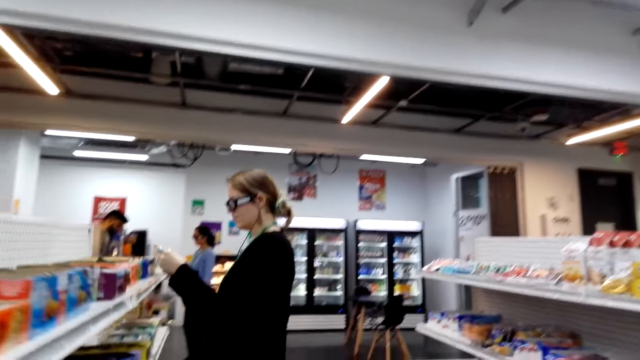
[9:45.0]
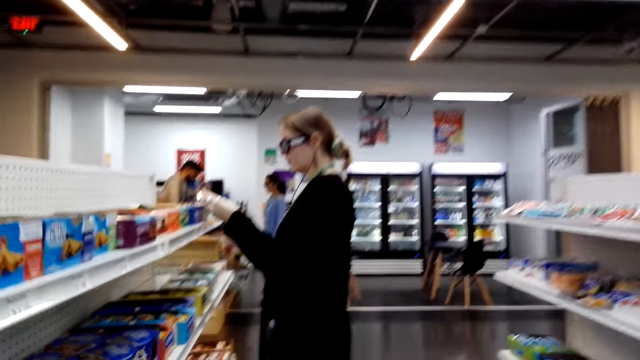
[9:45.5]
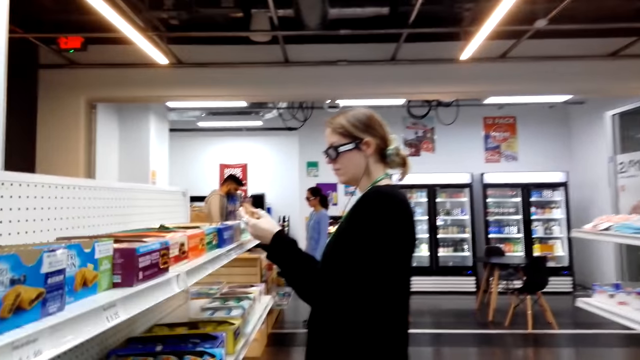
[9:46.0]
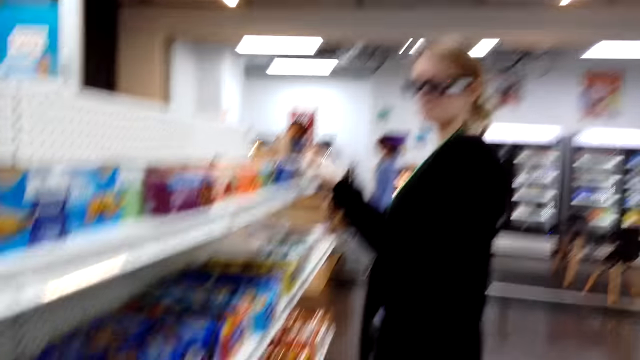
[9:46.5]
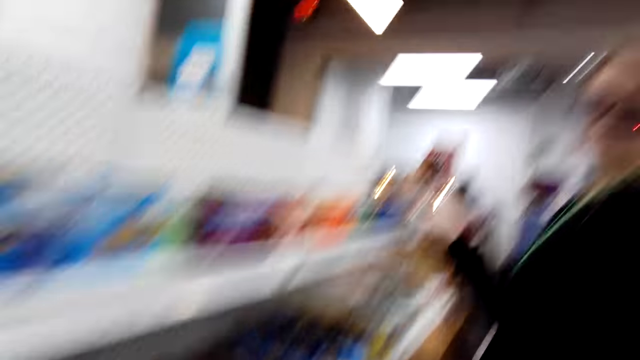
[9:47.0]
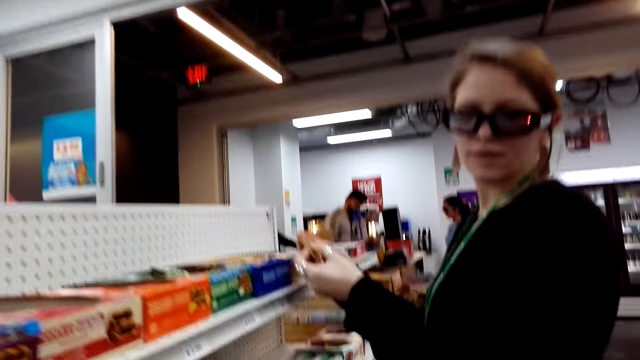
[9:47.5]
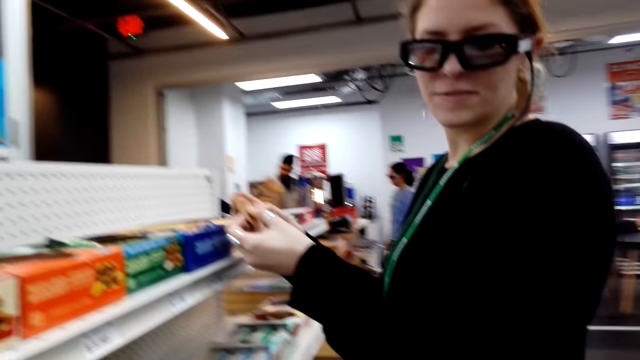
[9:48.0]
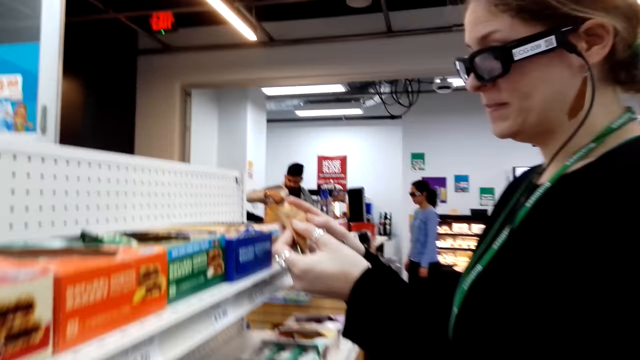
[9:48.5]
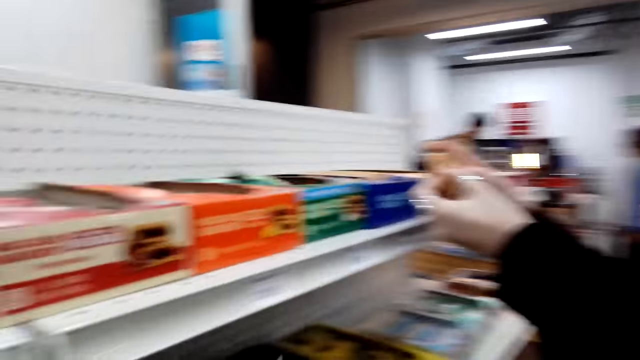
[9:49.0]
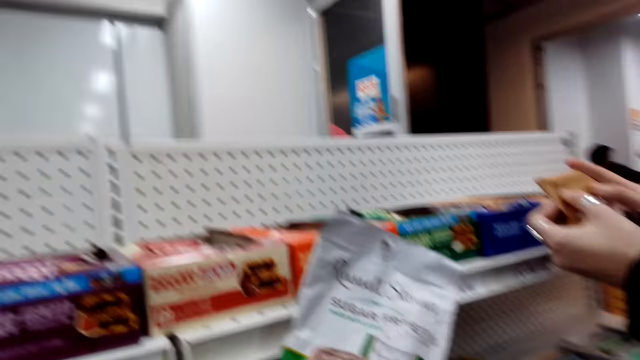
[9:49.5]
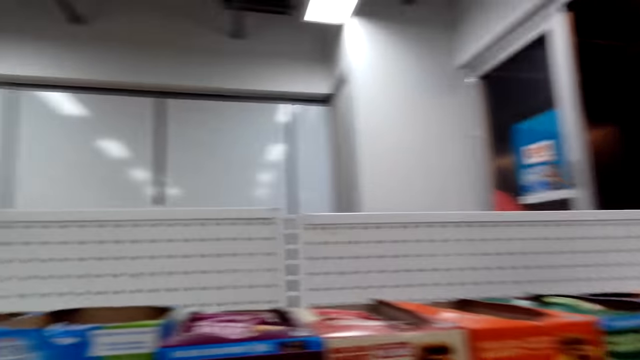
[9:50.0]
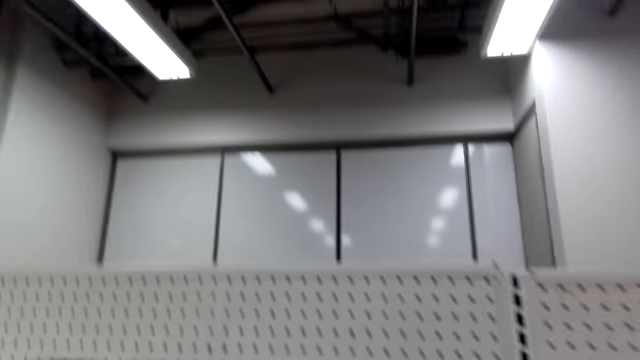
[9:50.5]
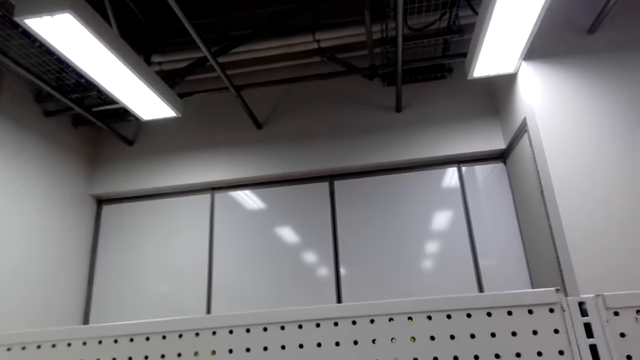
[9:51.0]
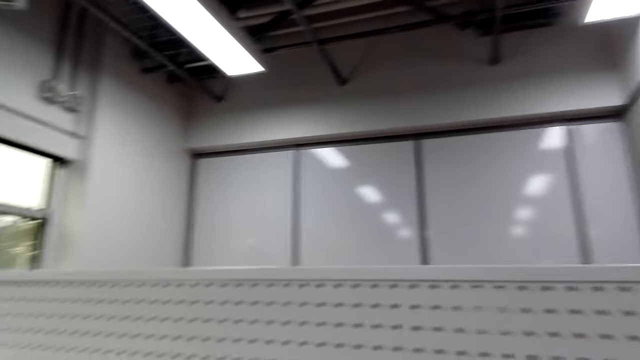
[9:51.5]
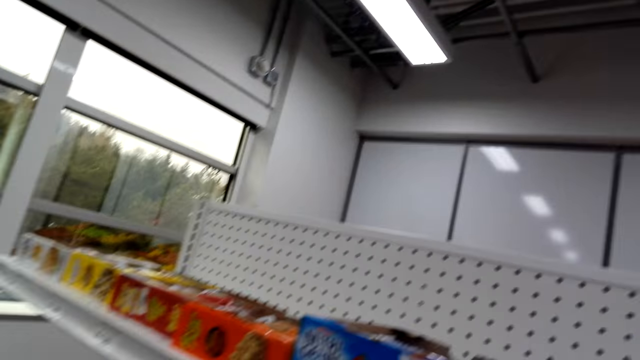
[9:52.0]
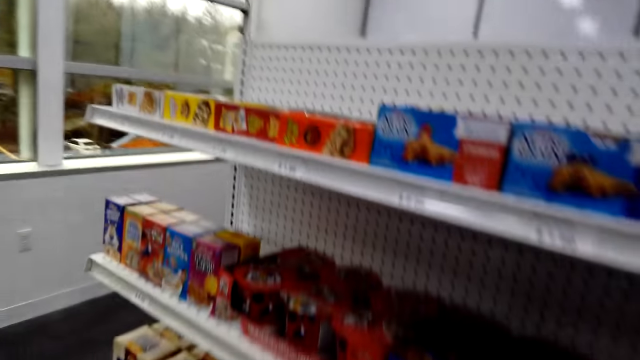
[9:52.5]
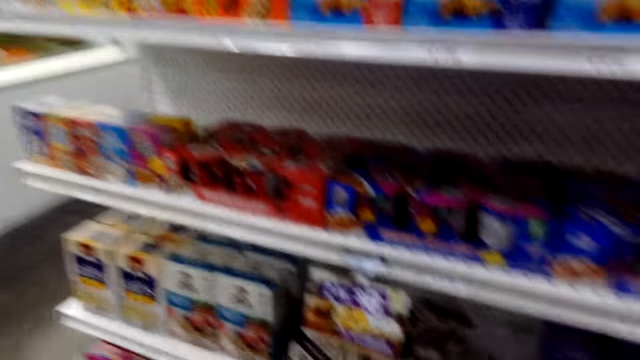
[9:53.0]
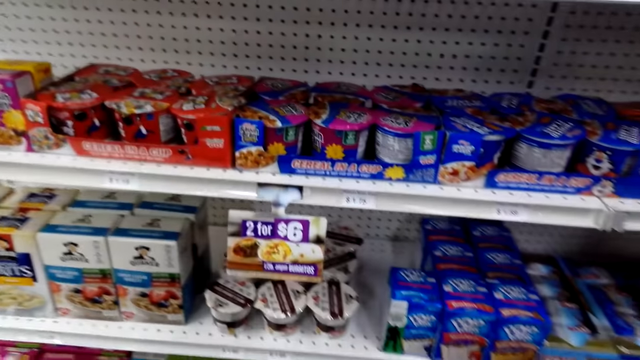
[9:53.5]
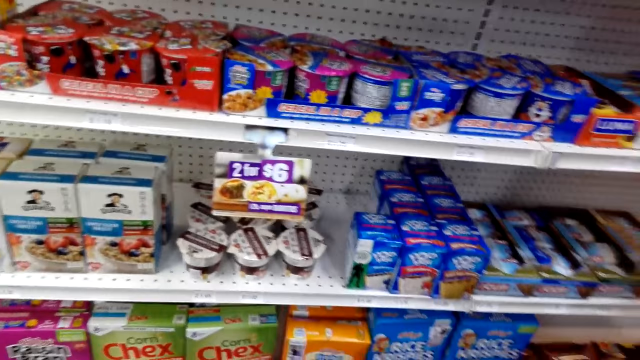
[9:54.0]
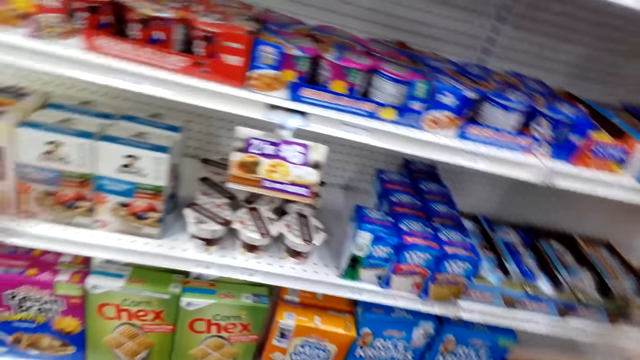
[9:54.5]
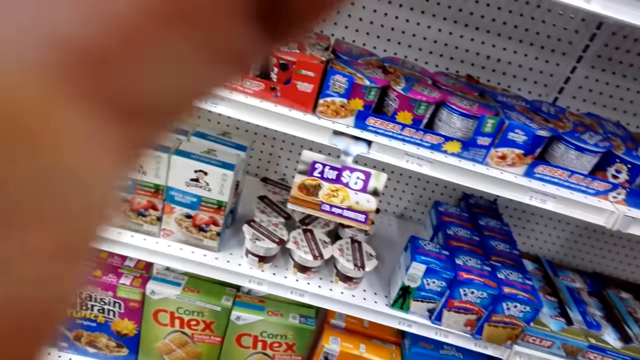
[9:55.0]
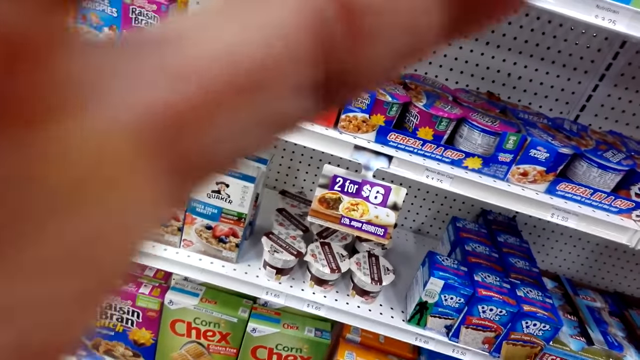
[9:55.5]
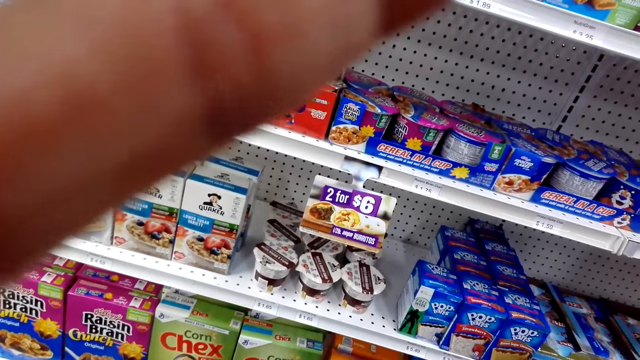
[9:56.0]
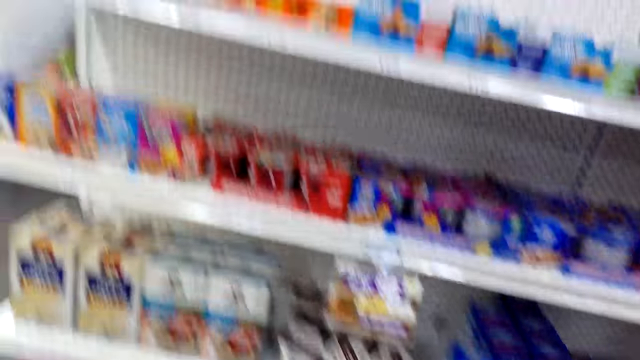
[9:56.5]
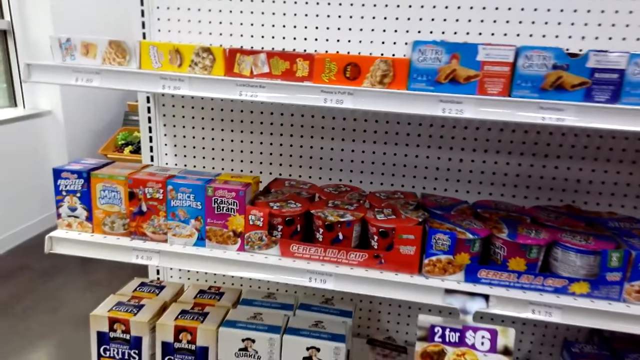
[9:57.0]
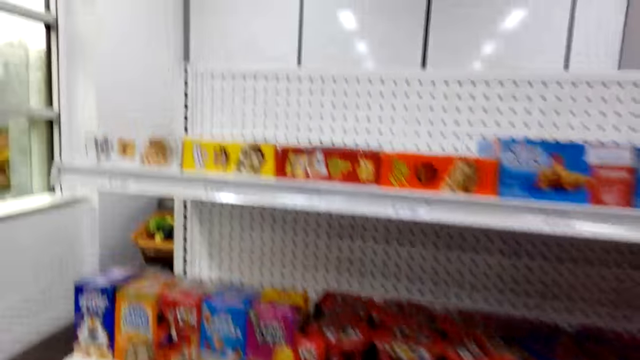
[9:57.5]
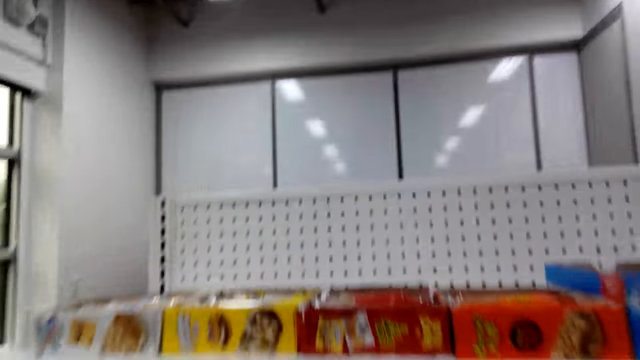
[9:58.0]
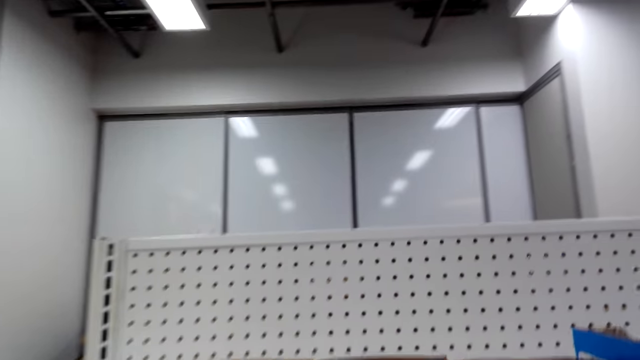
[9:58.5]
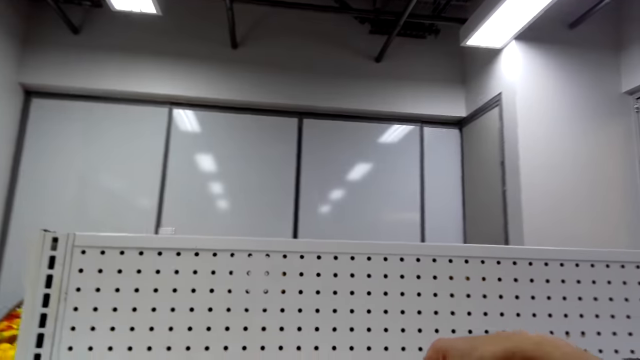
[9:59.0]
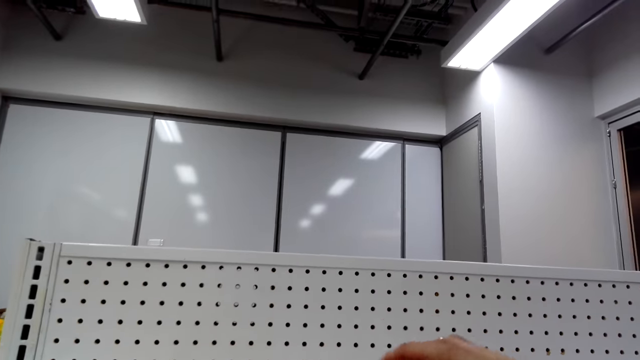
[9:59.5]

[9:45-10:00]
The woman grabs candy. The woman holds something on the hand. The woman looks at the camera wearer. The woman converses to a person. The camera wearer lifts an arm. They look forward. They look around. They raise an arm. They grab candy.

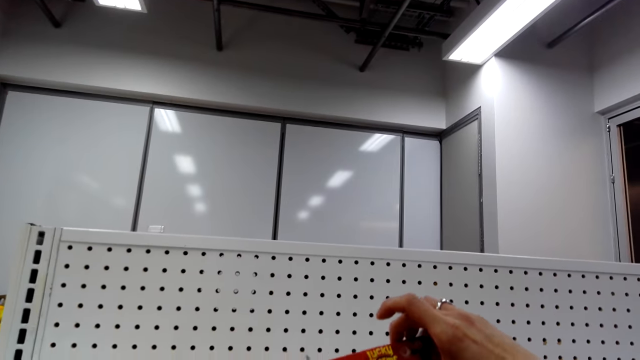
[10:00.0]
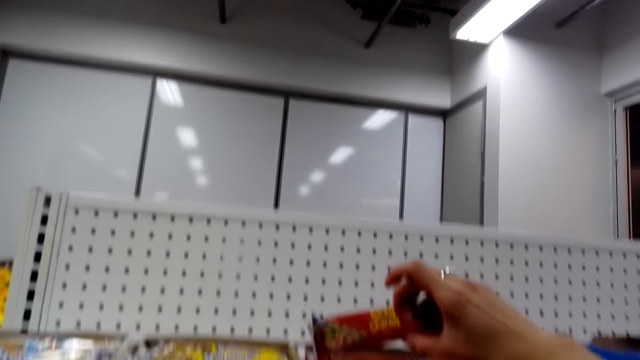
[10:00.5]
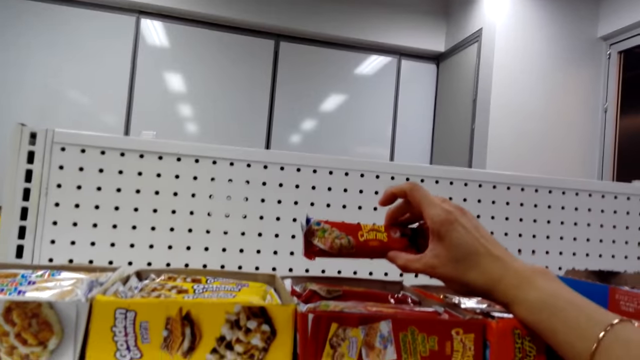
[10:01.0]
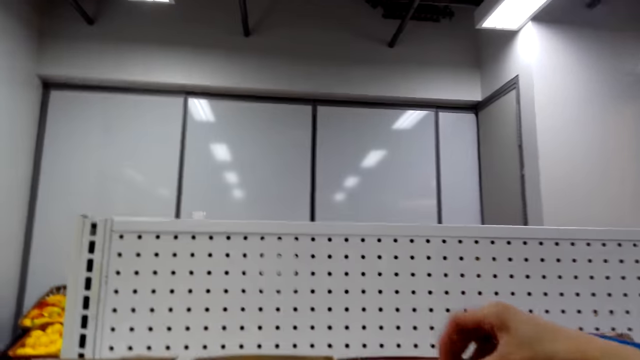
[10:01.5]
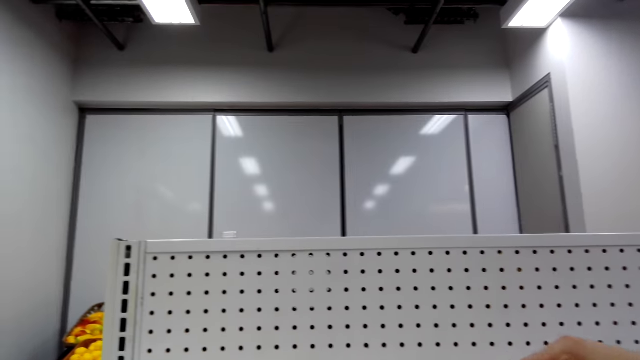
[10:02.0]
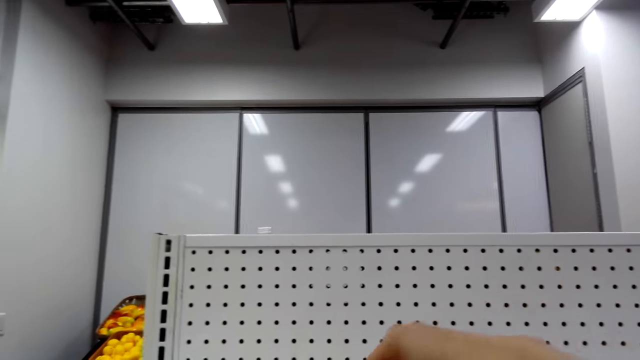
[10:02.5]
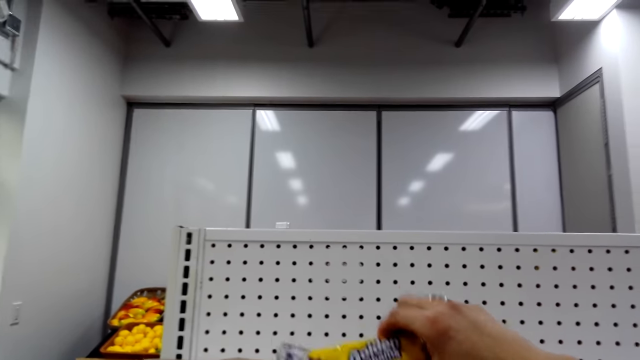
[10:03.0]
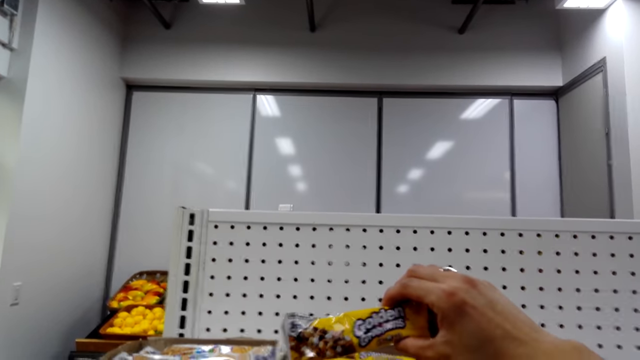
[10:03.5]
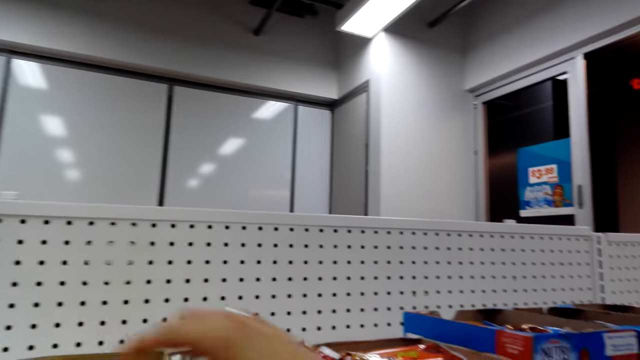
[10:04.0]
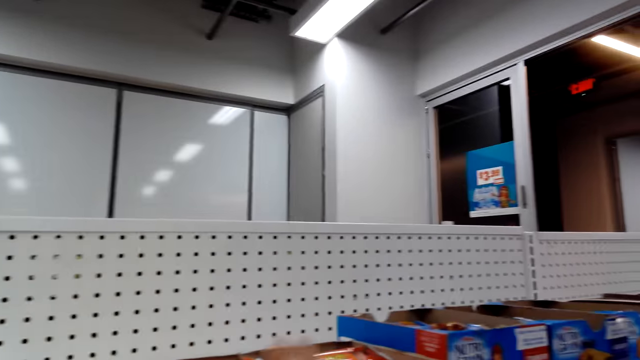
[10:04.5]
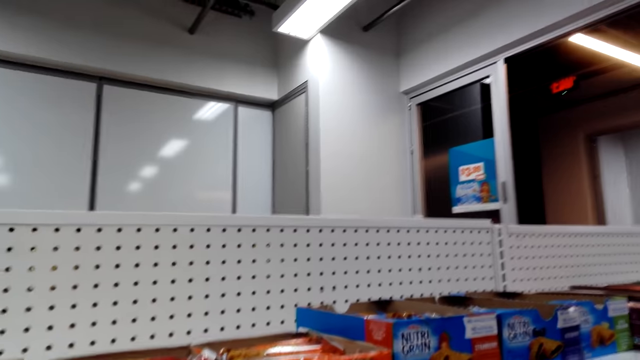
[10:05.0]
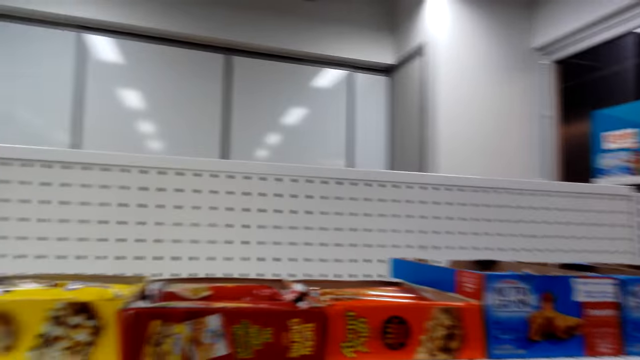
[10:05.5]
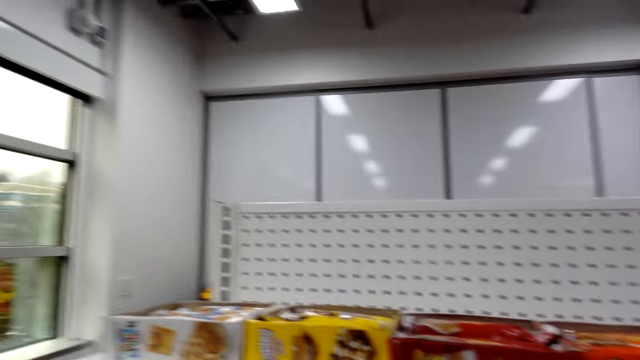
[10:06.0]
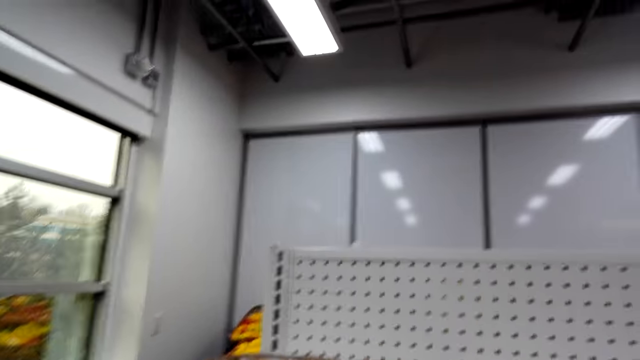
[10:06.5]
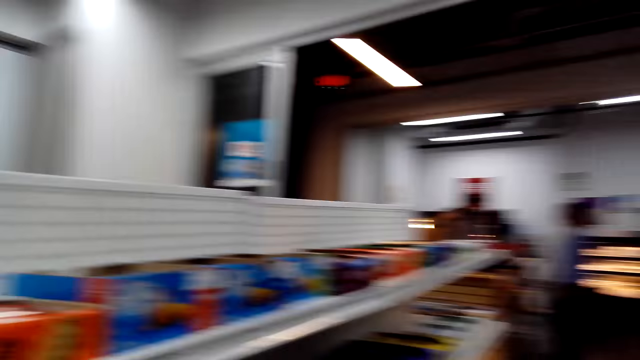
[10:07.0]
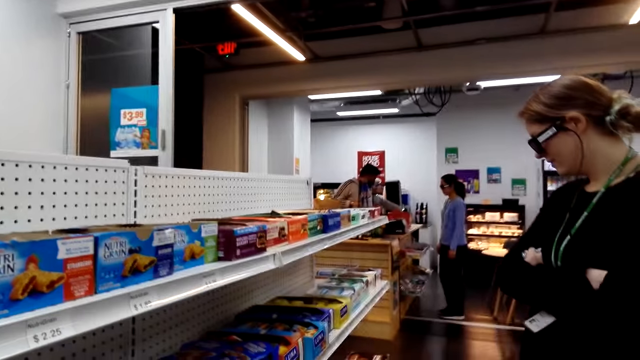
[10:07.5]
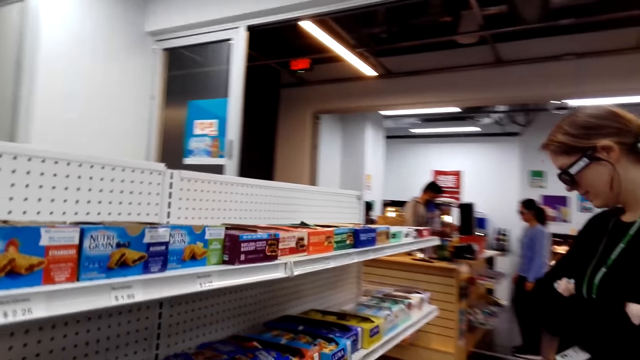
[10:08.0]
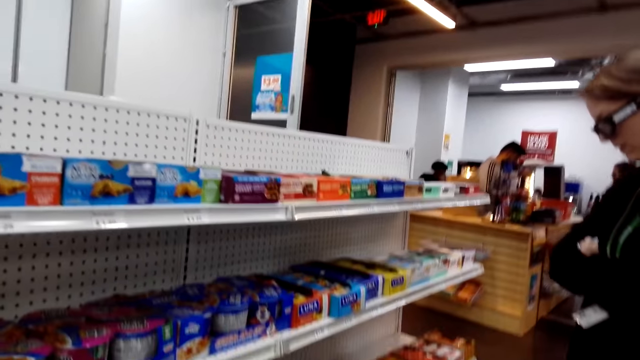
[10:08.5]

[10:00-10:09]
The camera wearer drops the candy. They pick up a packet of Luna from the box. They put the packet of Luna inside the box. They make a step, look right and look at products on the shelf.
